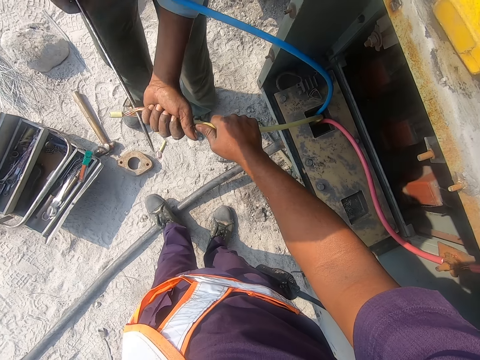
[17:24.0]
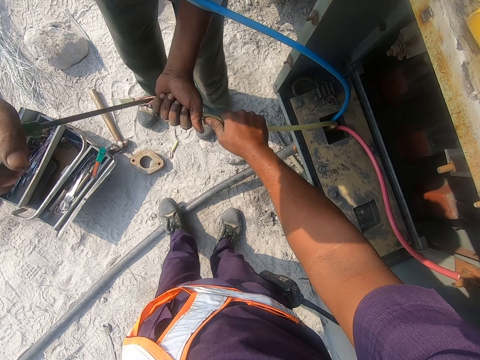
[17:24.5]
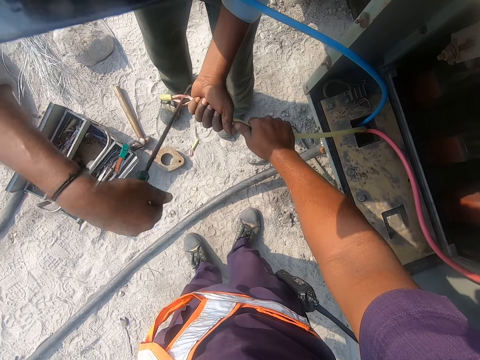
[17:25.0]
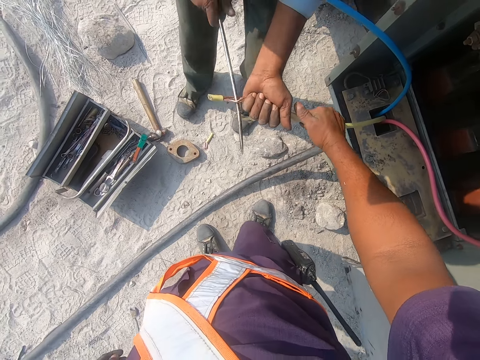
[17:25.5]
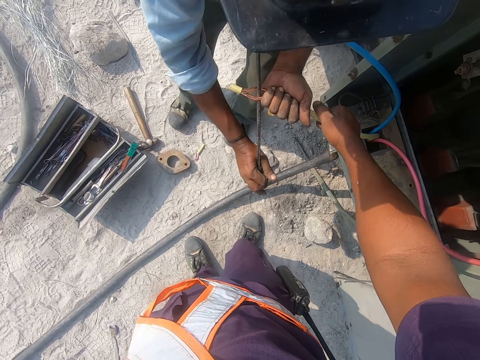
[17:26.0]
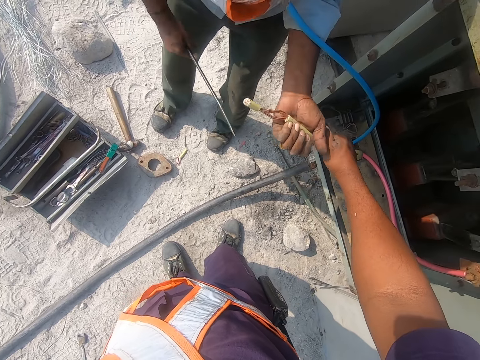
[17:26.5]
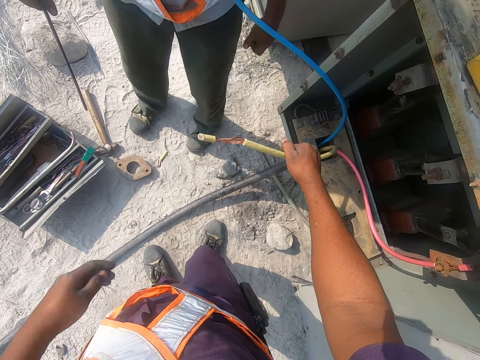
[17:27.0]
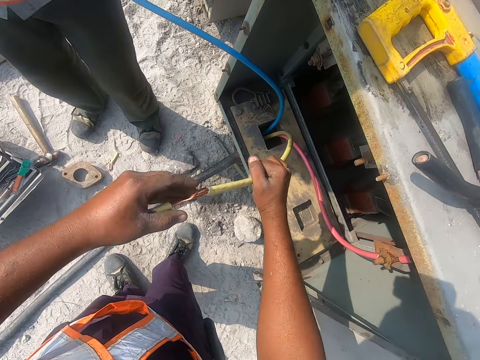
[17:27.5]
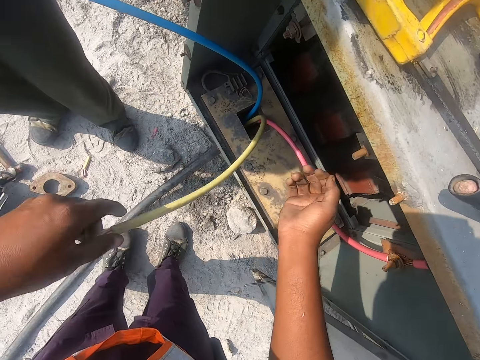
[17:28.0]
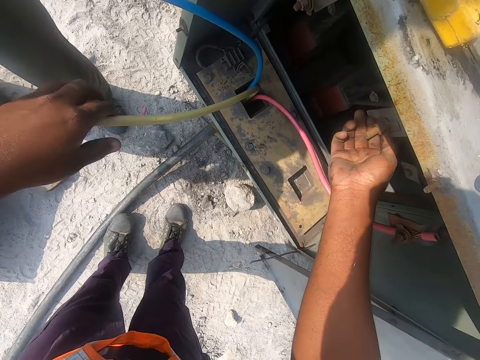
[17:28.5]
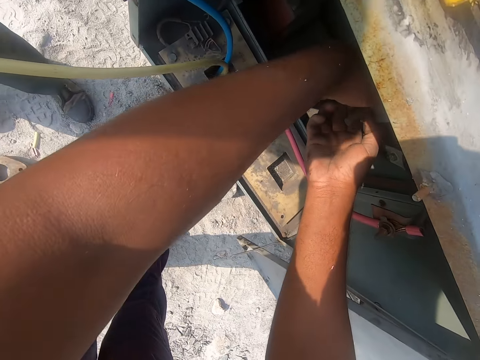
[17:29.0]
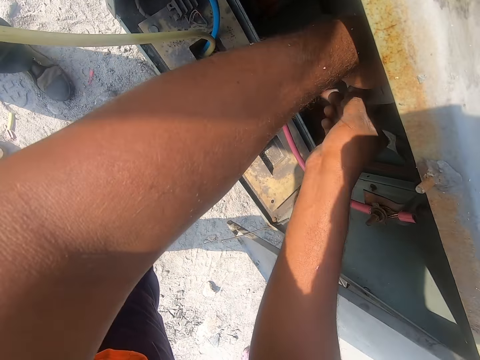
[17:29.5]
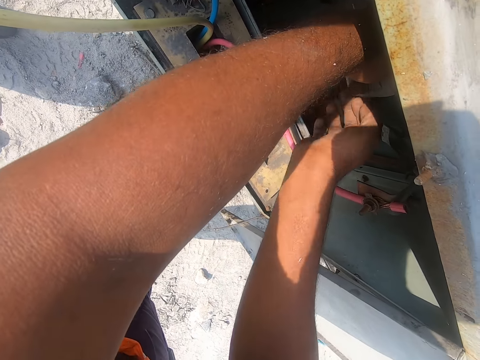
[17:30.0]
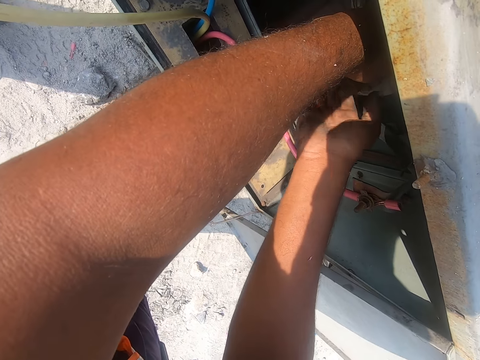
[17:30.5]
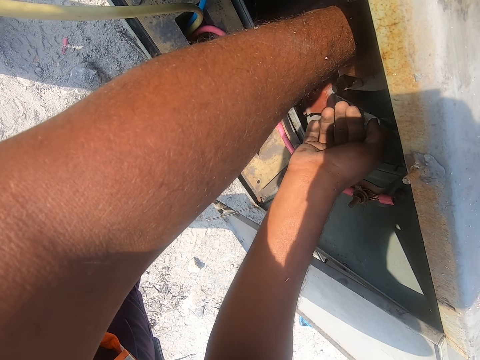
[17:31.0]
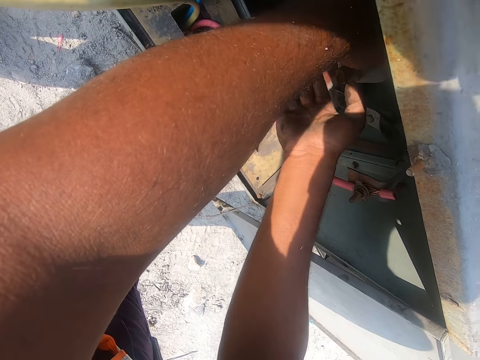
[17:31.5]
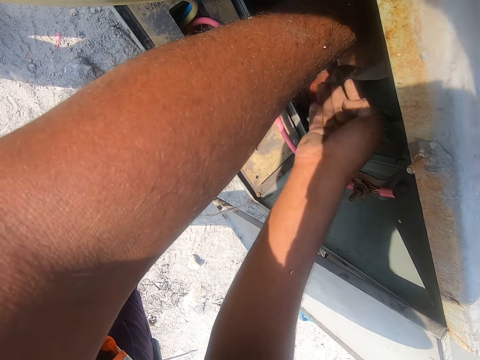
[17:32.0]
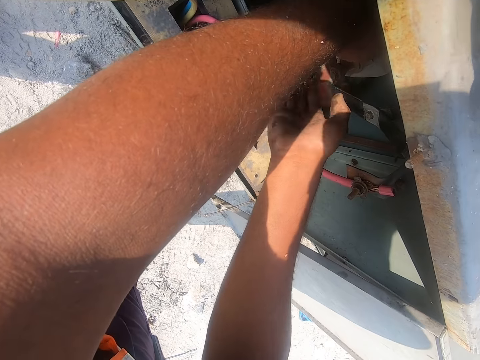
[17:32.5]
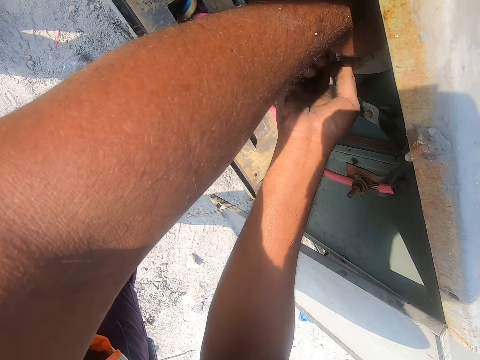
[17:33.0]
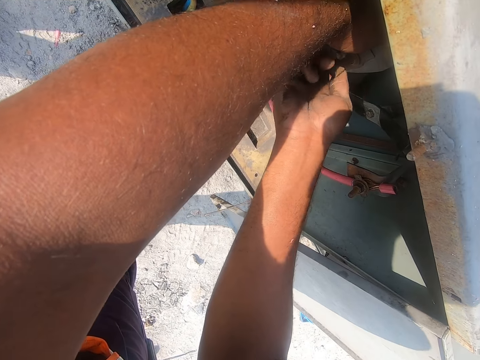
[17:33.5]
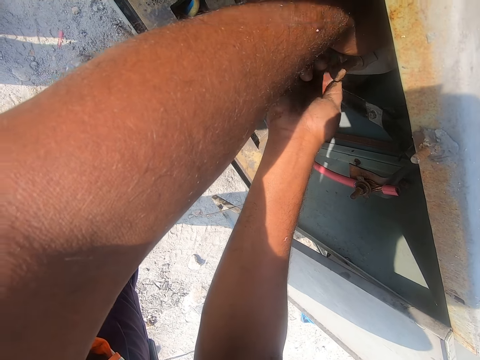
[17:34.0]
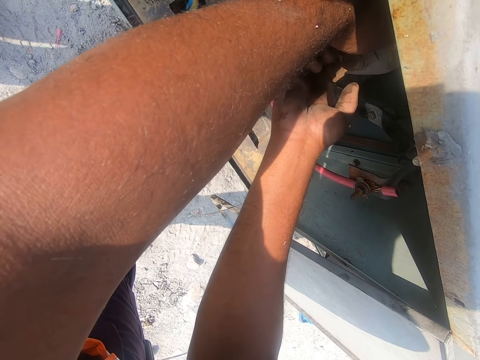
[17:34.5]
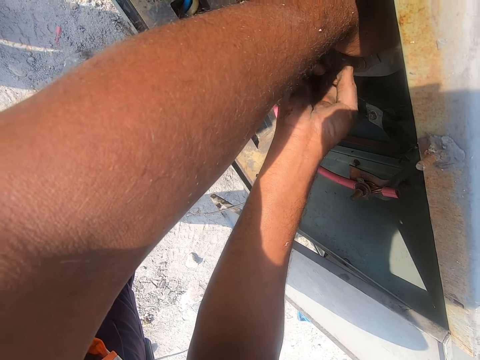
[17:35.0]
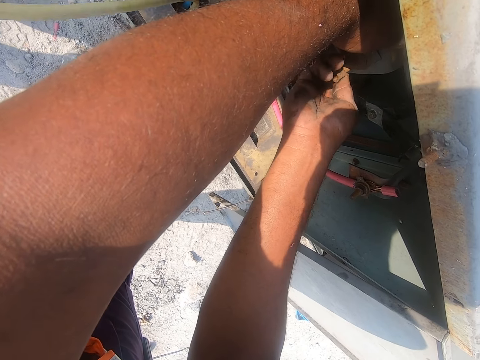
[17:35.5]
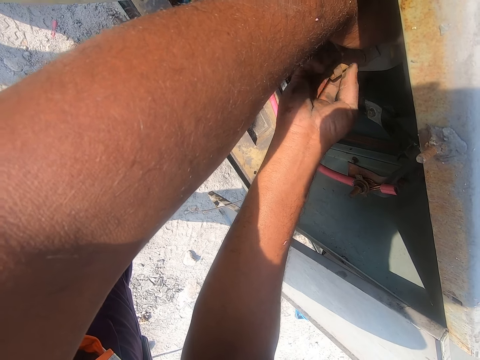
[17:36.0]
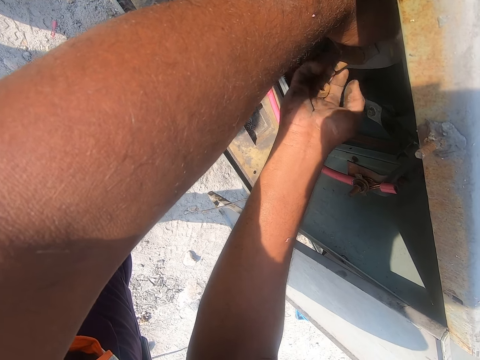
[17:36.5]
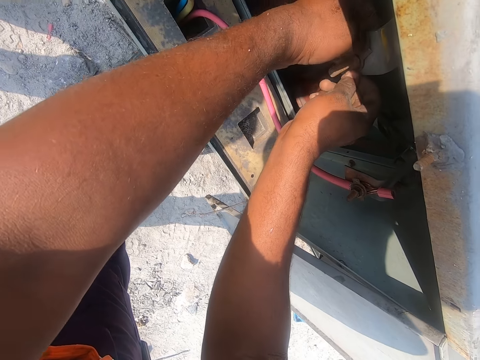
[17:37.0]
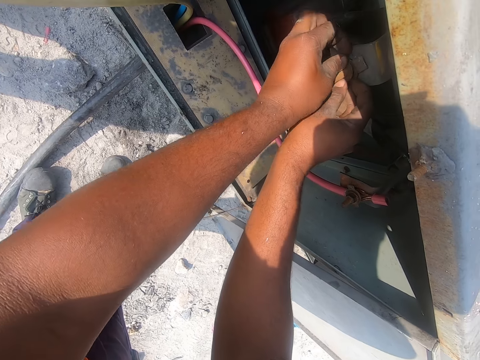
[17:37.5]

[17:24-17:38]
A person adjusts a wire. The camera wearer touches the cable. They hold the metal. They untighten a bolt nut.

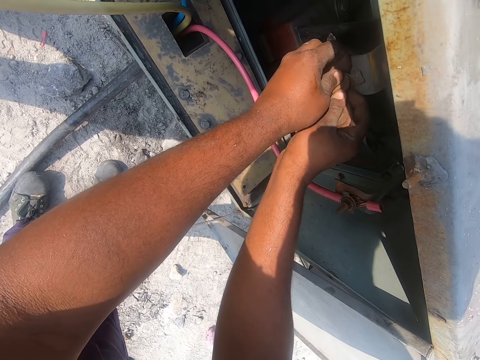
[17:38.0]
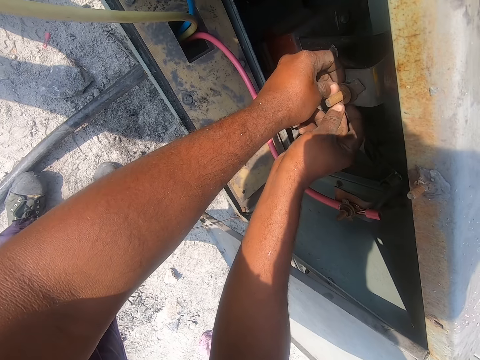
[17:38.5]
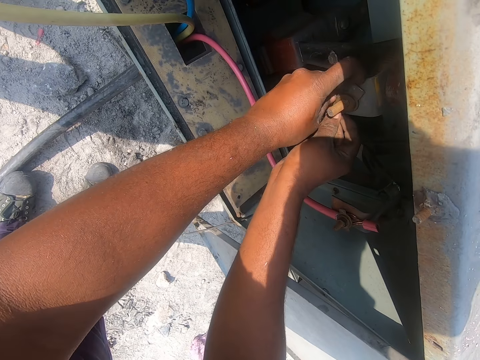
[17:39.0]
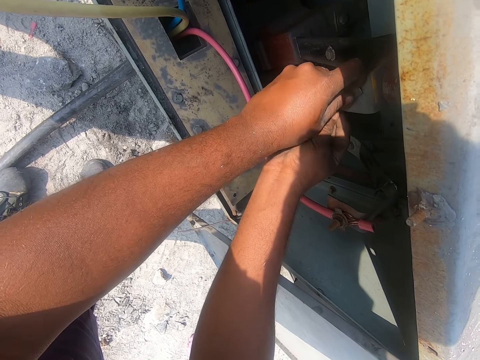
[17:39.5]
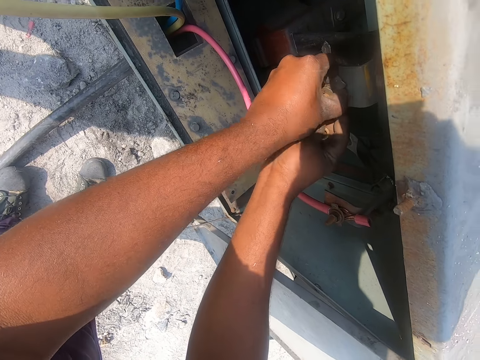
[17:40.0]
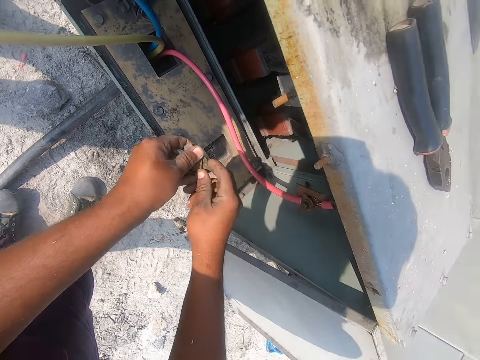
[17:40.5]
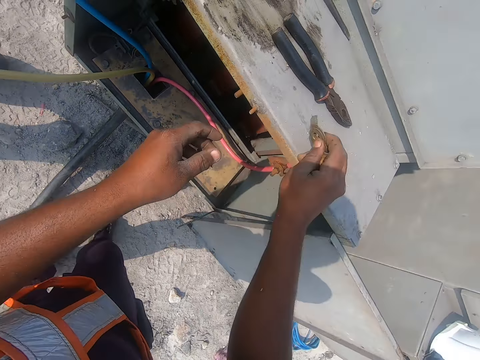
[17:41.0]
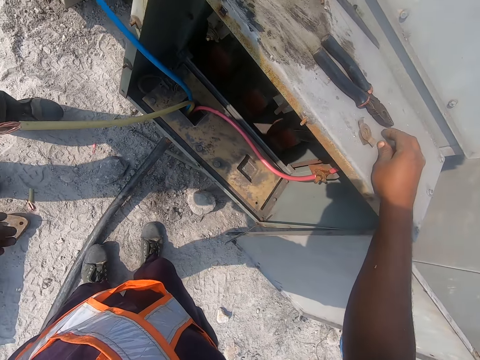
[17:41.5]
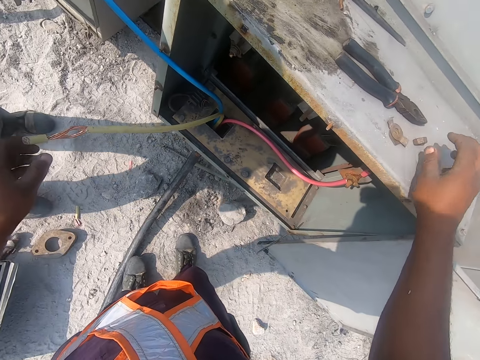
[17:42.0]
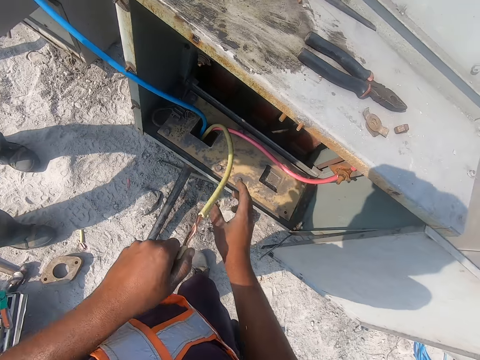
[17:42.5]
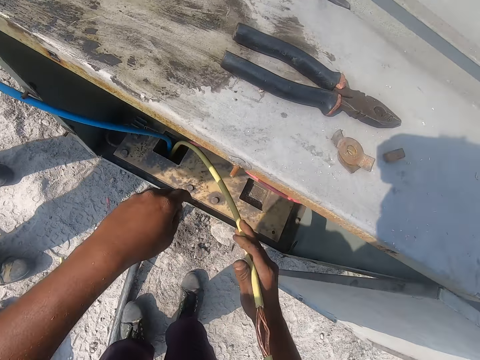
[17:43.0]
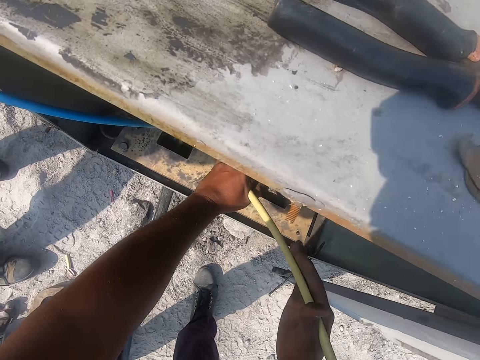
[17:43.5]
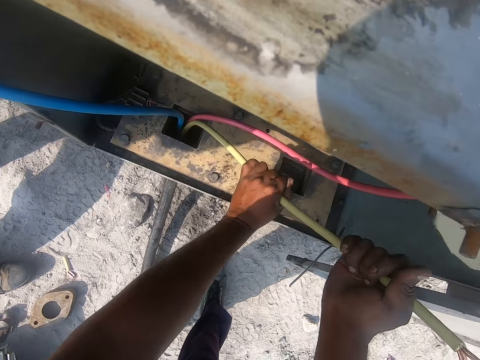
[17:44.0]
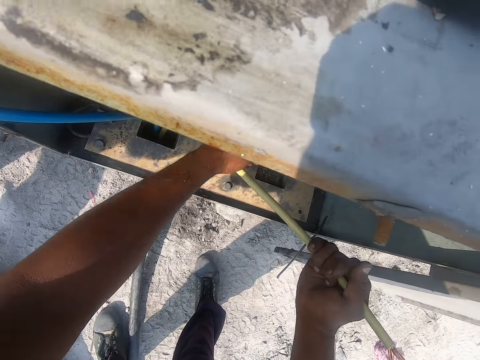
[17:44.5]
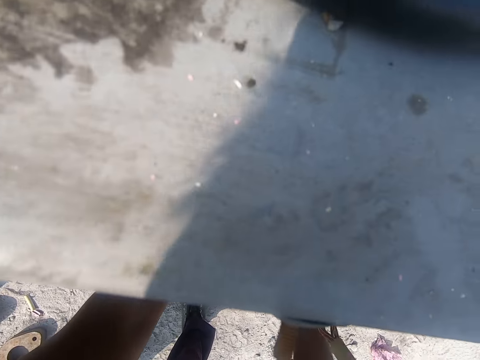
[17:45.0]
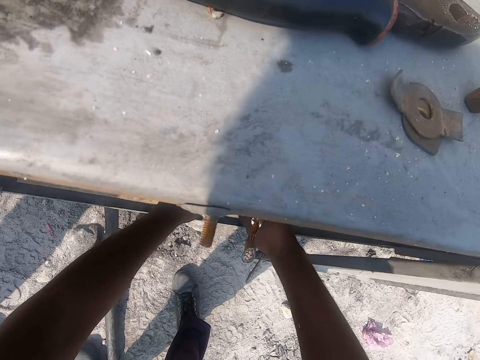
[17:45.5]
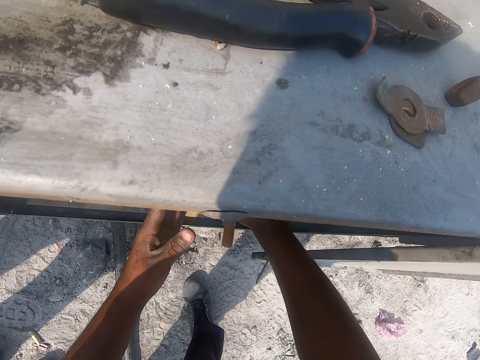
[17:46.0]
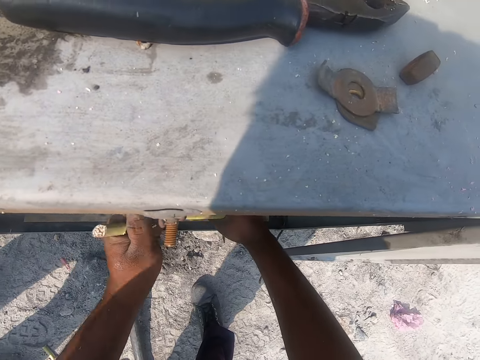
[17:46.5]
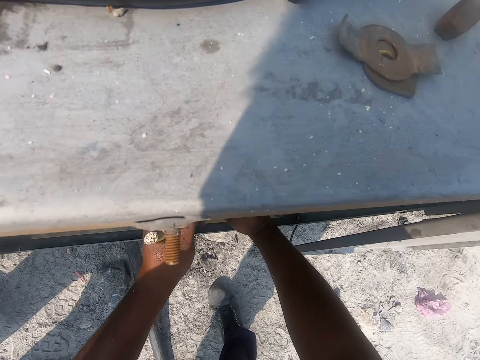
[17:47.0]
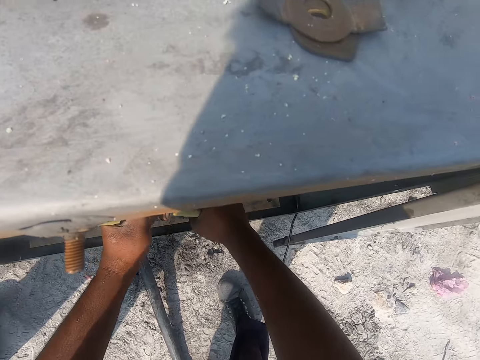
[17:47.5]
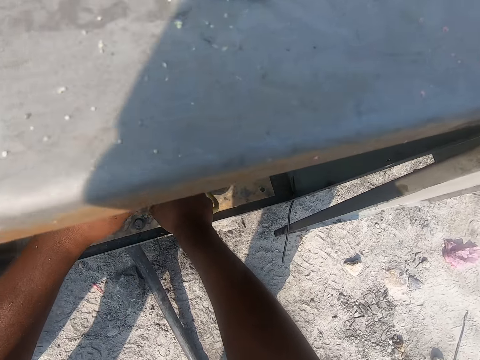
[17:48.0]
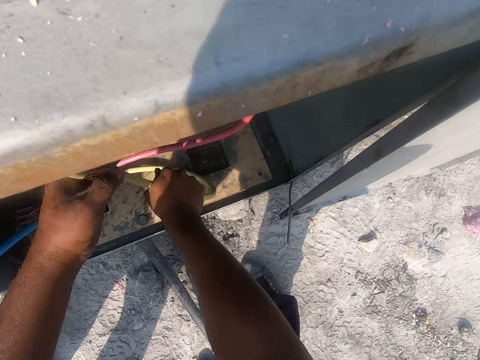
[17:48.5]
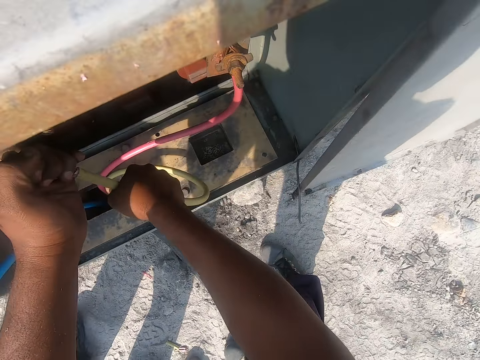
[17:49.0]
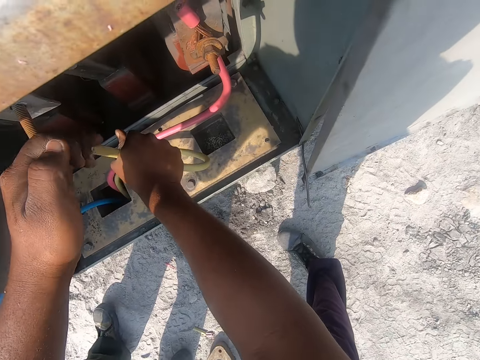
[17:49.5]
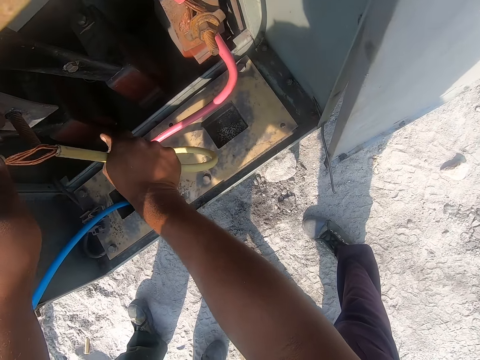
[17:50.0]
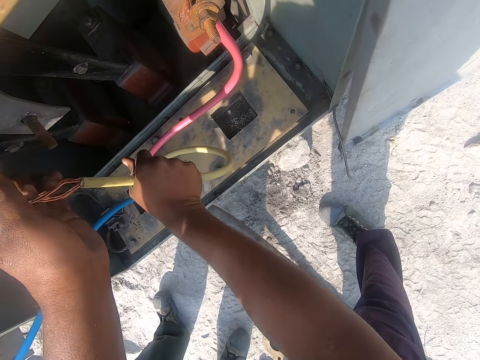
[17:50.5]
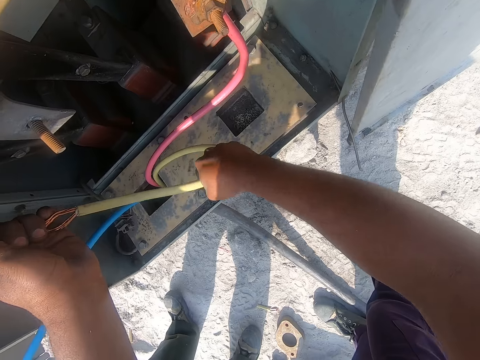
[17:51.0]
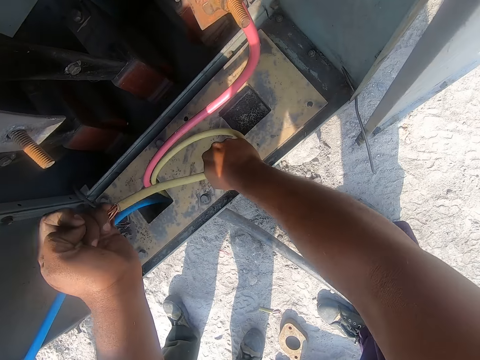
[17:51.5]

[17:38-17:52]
The camera wearer opens a bolt. They pull the bolt. They put a nut on top of a meter box. They hold a cable or wire with the left hand. They hold the cable with the right hand. They fold the cable. They fold the wire.
